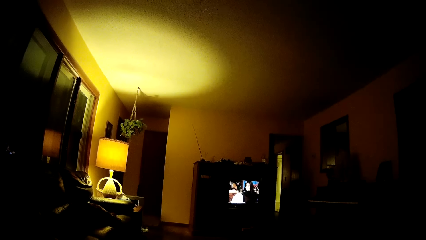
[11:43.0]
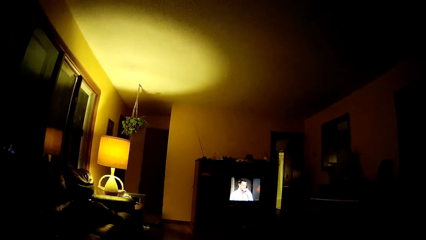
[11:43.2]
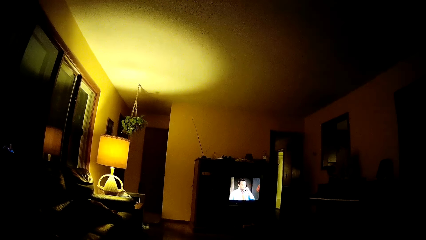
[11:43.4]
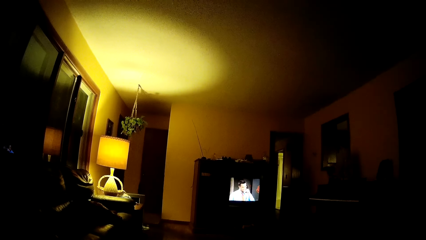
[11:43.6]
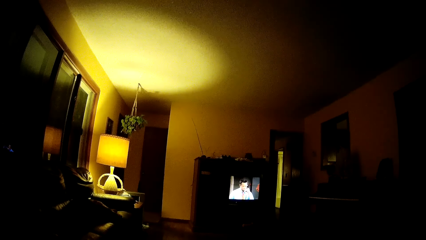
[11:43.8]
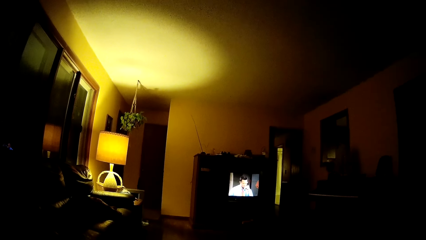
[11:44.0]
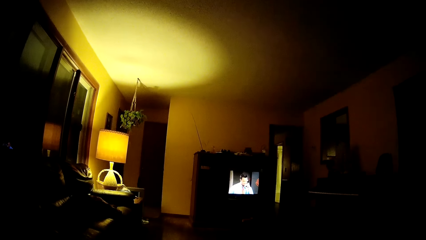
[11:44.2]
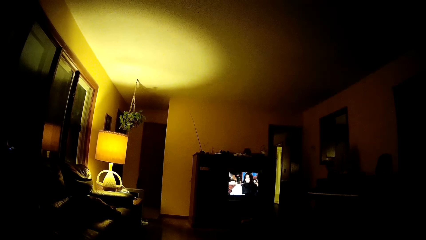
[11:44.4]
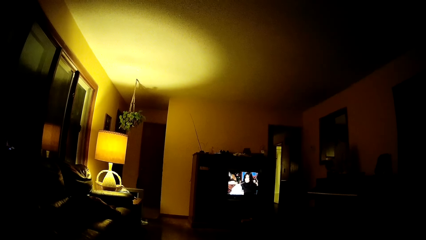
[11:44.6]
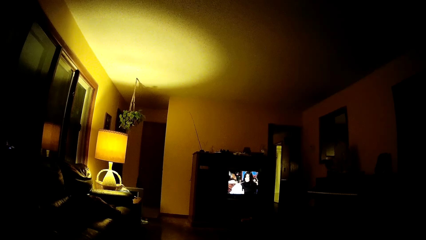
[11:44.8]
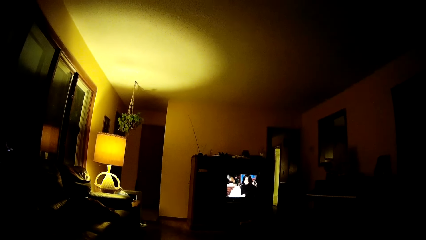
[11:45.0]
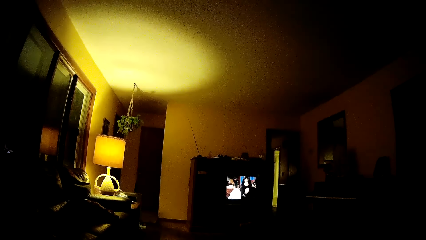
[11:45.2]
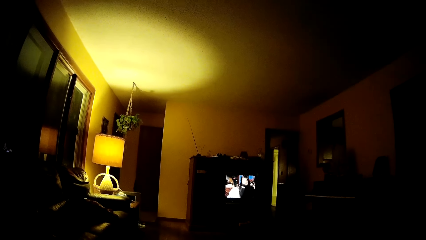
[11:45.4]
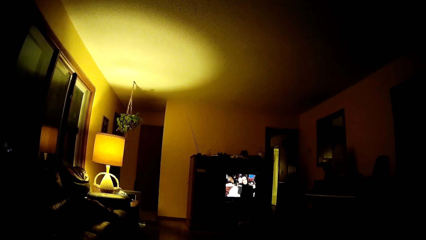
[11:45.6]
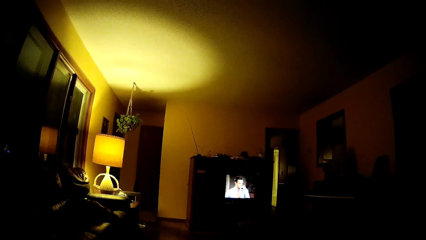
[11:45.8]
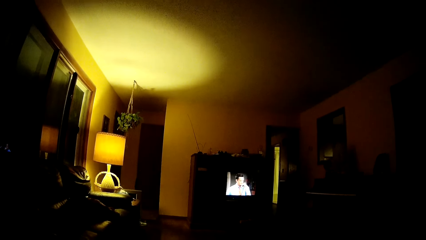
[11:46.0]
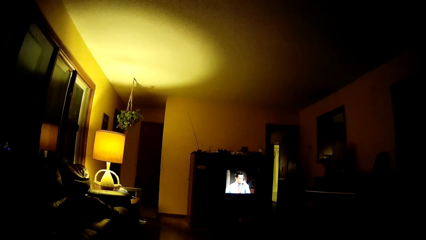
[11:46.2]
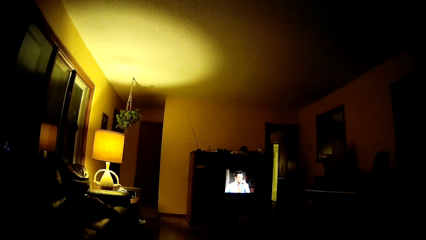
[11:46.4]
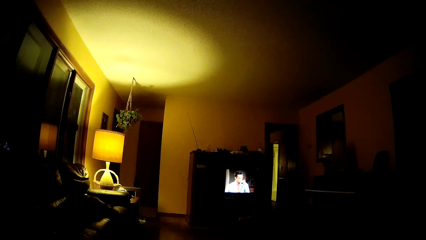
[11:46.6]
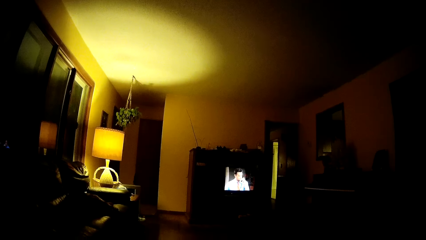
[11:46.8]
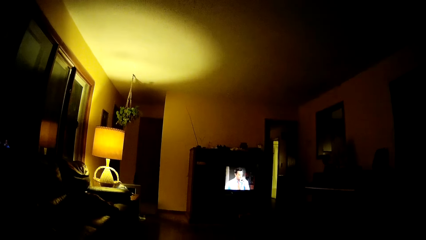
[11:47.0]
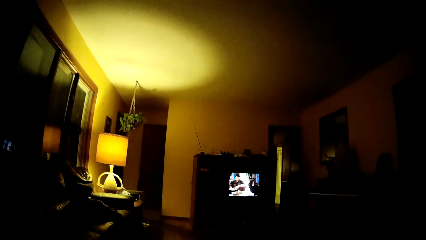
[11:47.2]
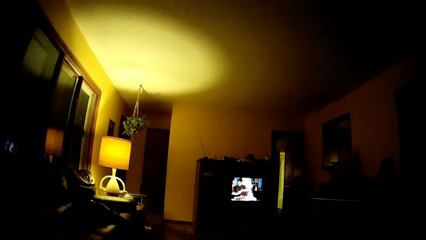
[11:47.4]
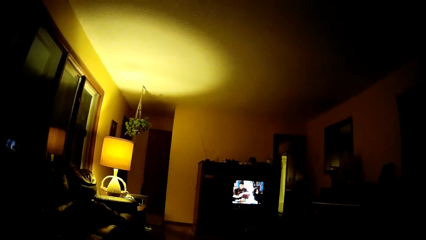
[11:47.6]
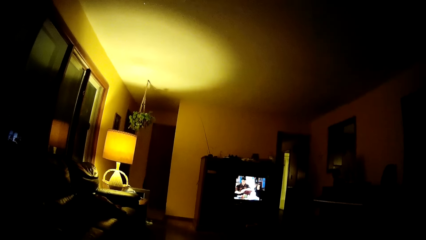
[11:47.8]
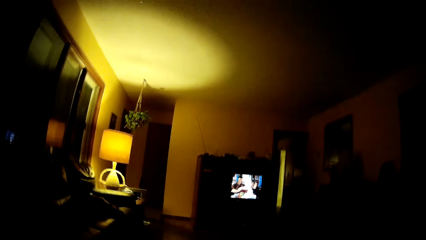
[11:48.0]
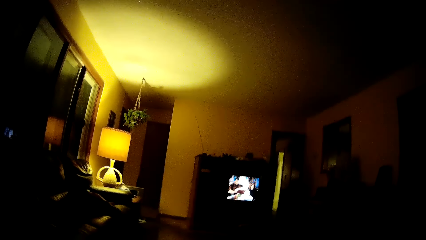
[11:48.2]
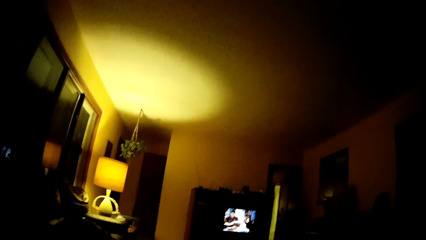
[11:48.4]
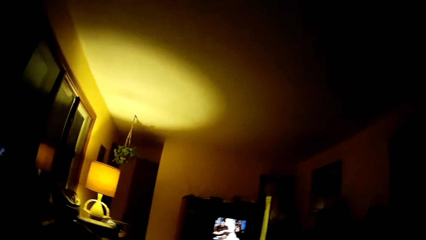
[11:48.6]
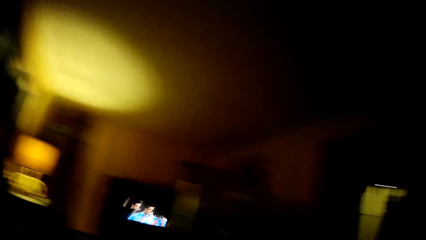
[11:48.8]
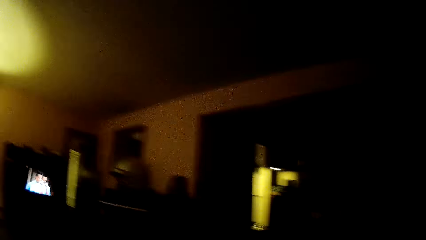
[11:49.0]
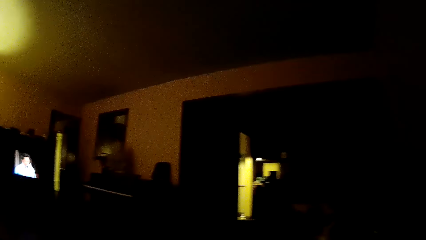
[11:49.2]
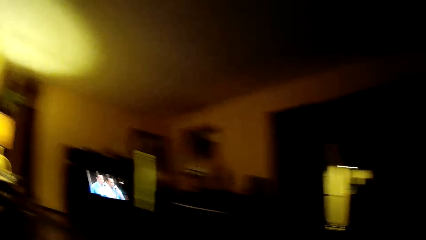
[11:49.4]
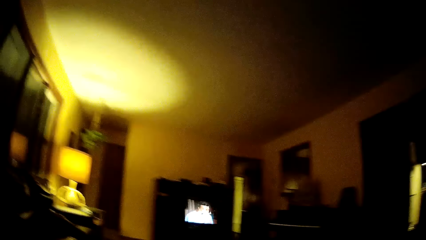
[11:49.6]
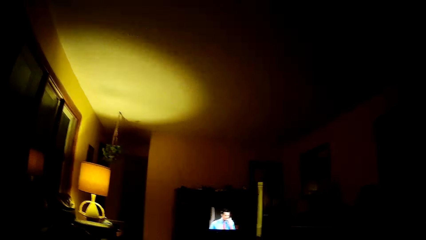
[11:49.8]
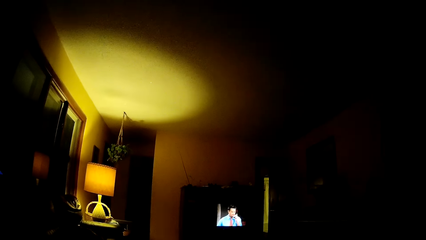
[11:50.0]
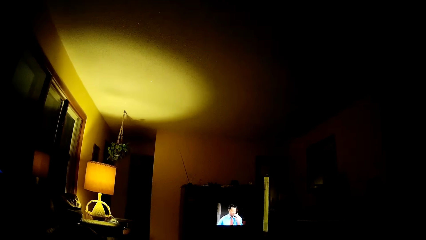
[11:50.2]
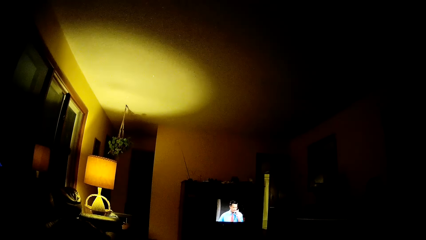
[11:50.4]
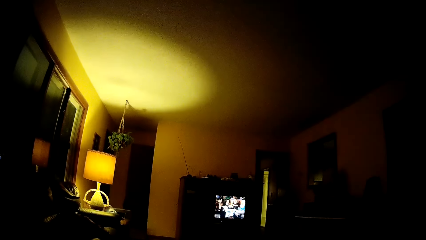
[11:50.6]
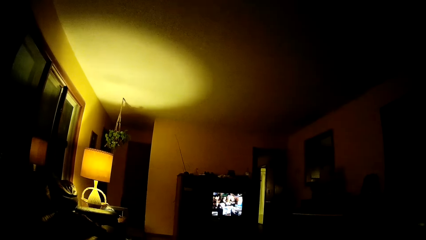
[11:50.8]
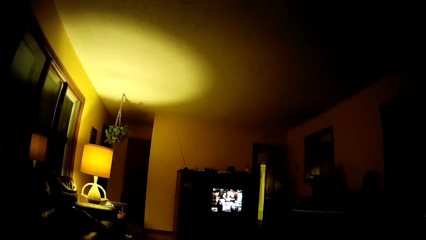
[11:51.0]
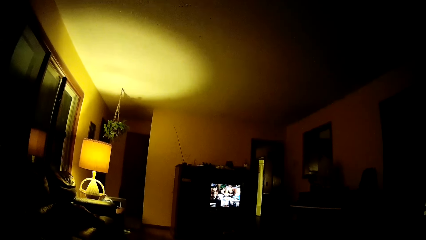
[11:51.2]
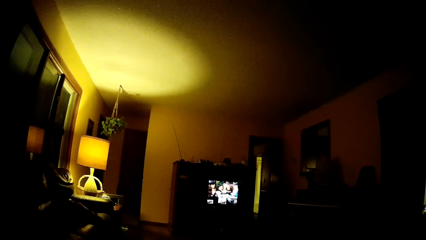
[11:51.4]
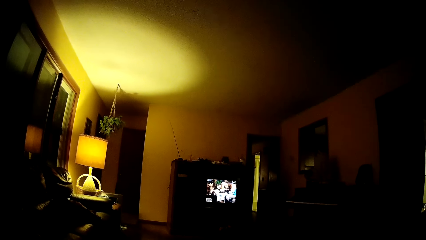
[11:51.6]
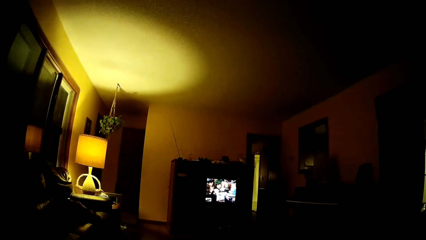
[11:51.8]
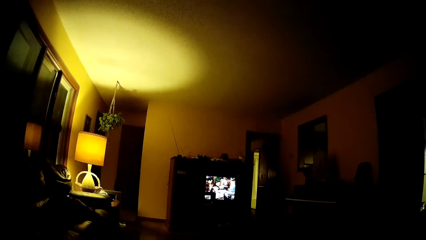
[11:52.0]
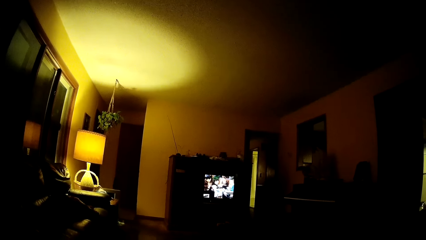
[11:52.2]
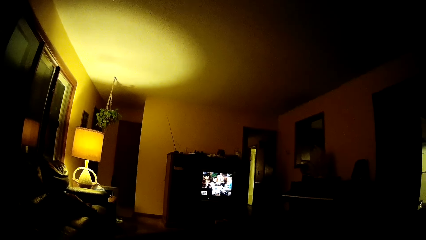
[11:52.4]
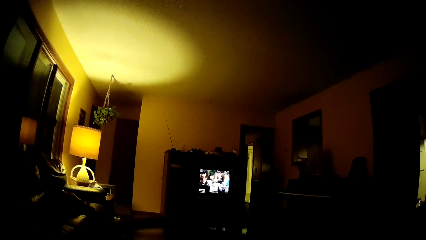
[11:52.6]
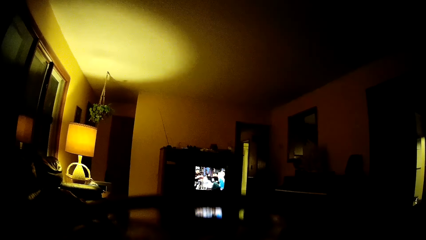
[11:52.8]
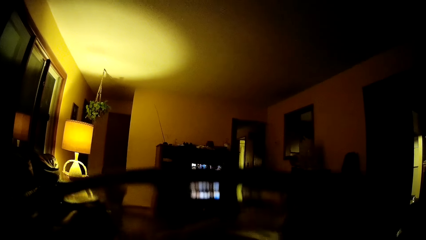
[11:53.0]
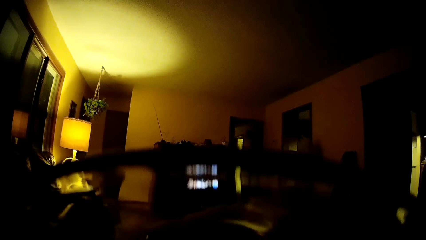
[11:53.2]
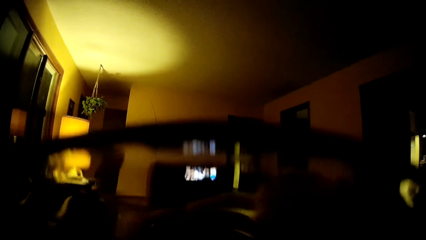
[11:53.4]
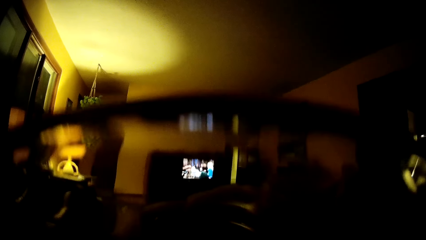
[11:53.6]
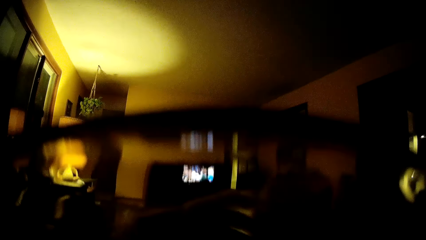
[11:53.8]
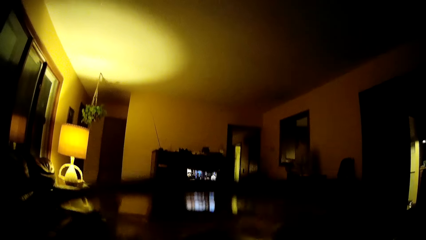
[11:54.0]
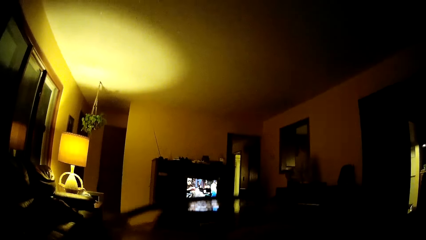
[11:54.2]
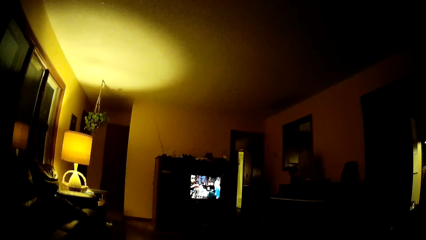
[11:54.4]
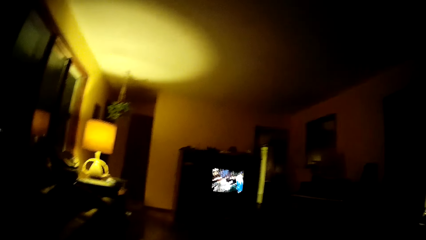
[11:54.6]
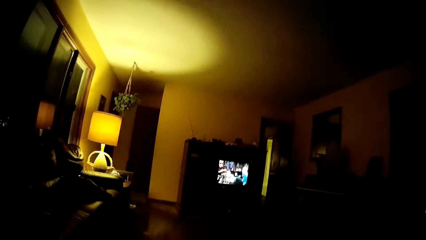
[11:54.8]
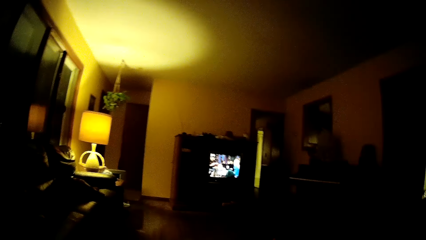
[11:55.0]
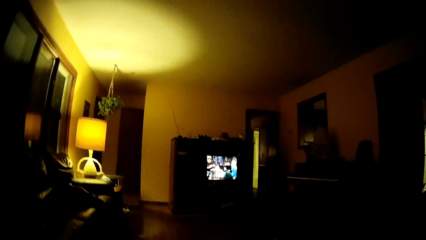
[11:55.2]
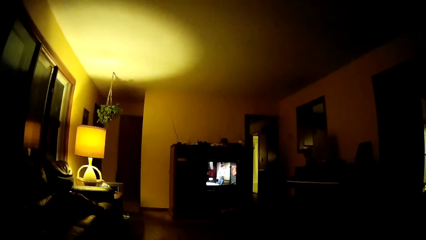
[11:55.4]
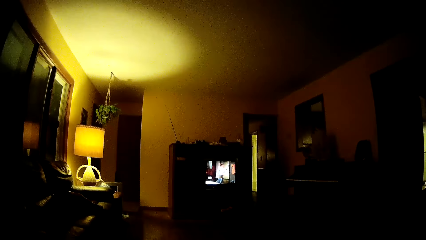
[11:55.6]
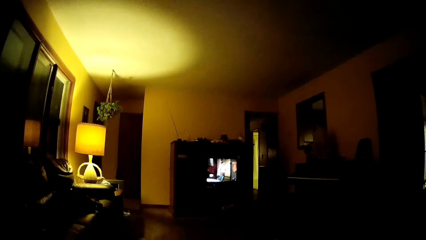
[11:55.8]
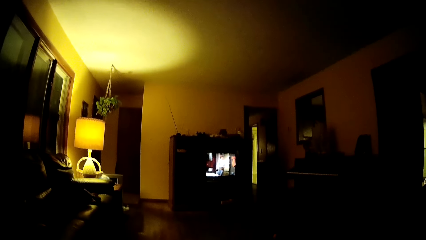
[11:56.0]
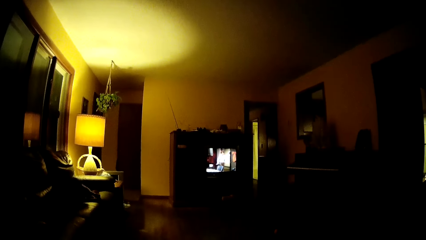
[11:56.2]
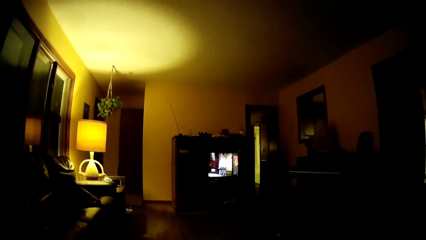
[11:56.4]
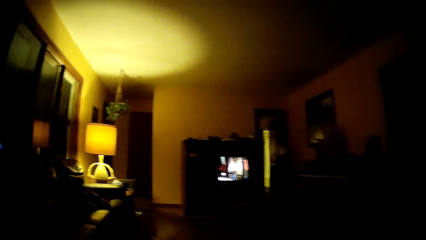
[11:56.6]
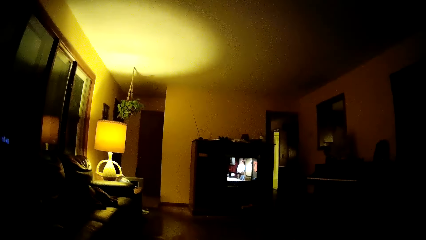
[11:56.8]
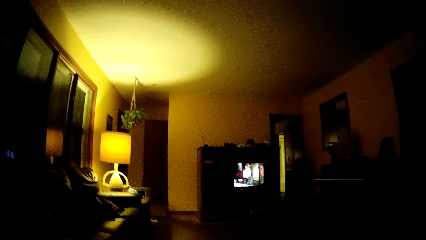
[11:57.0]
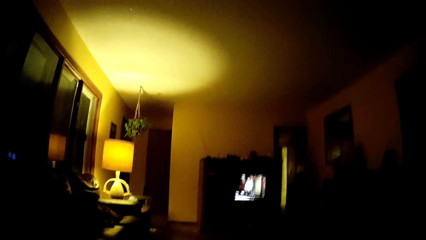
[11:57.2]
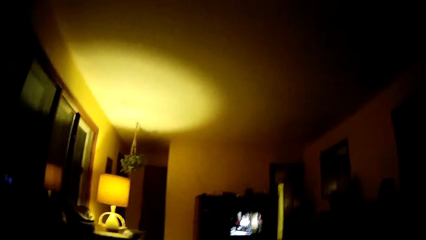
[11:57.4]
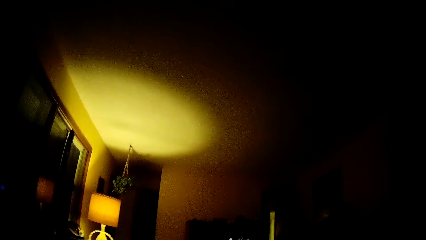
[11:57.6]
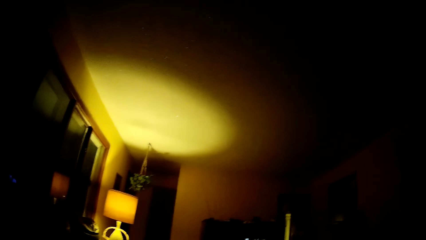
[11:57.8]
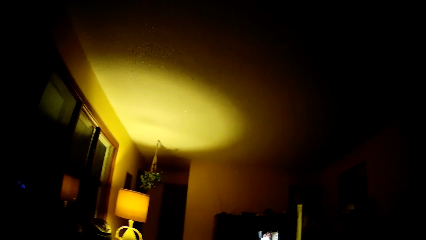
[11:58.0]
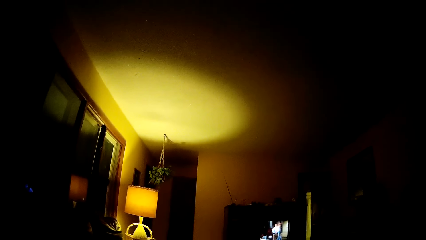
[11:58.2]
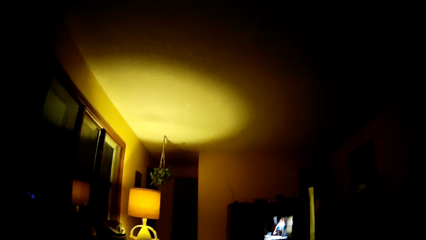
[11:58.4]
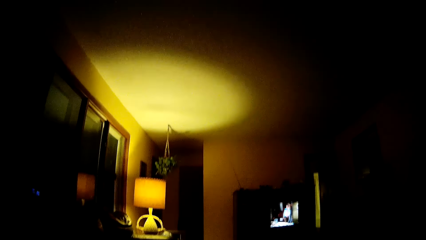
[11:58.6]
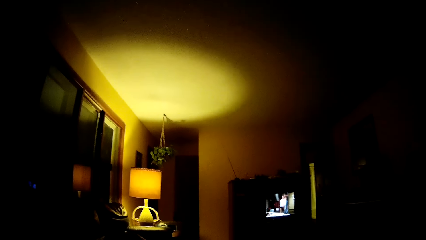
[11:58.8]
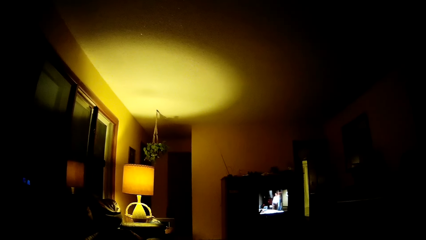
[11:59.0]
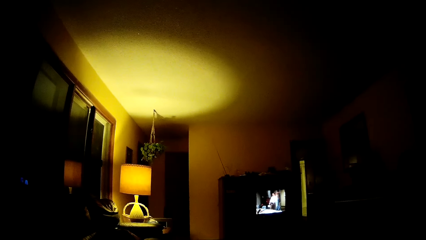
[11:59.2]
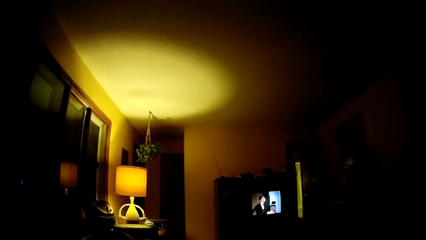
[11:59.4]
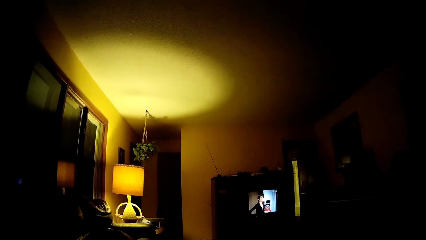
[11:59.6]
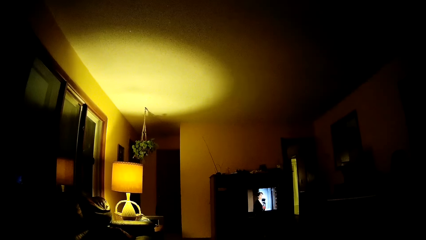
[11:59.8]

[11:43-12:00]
The camera wearer looks at a door. He watches a television. He lifts his glasses. He looks at the ceiling. He watches the television. He looks at a table lamp.
